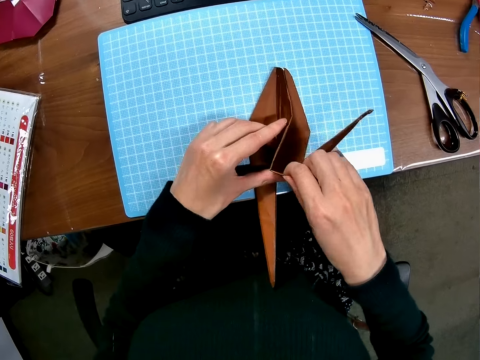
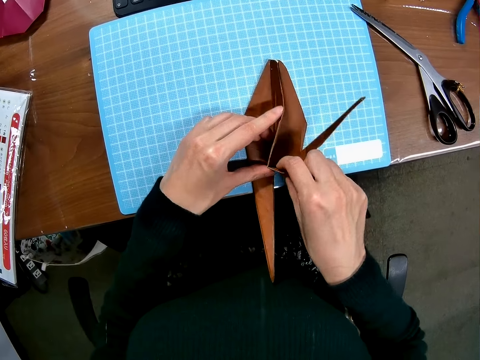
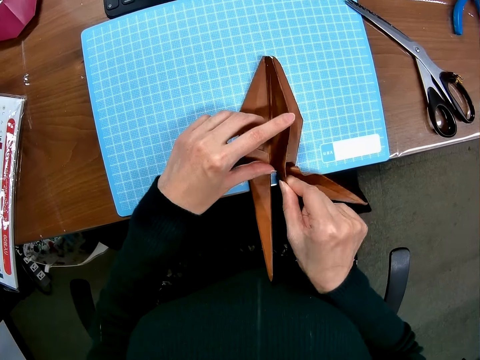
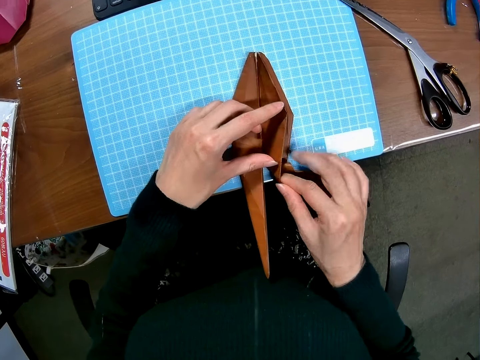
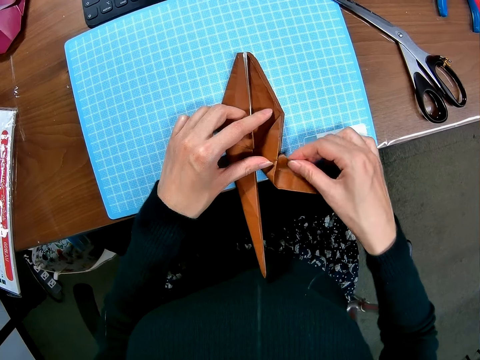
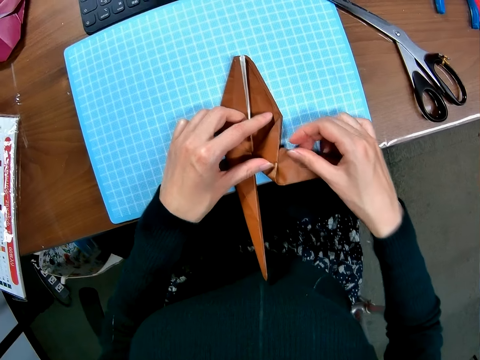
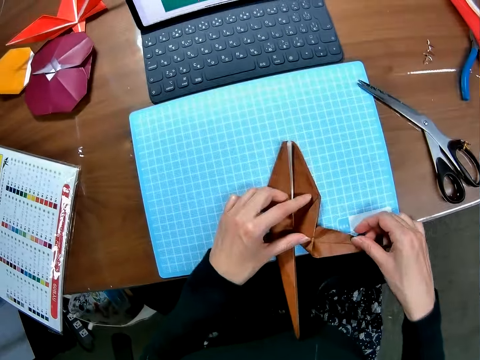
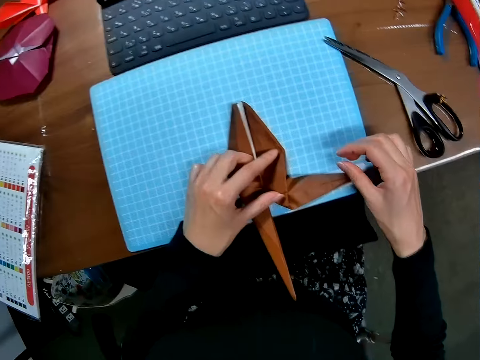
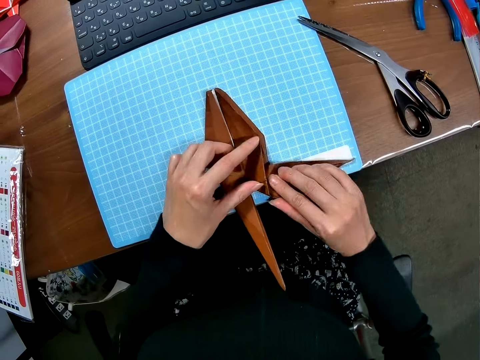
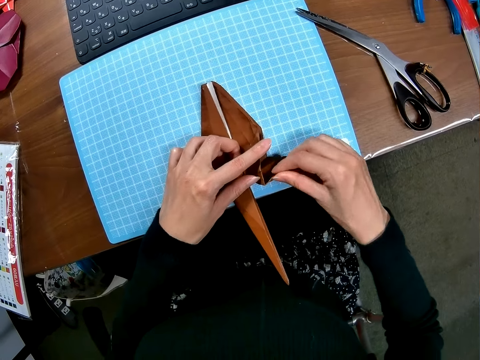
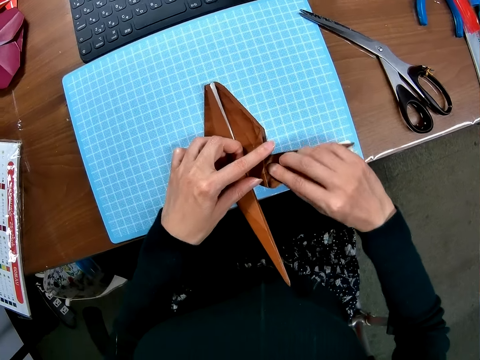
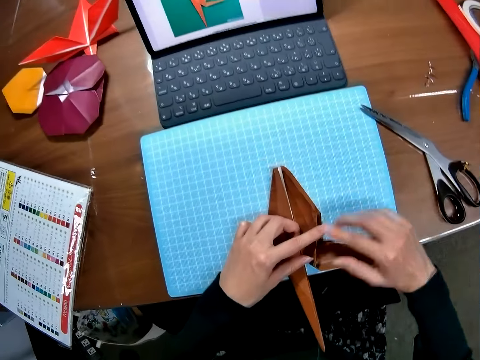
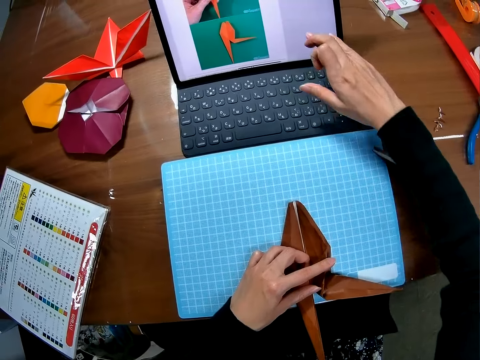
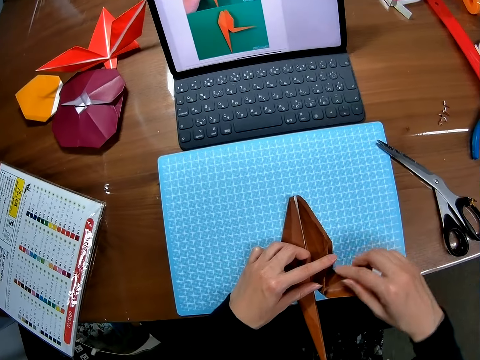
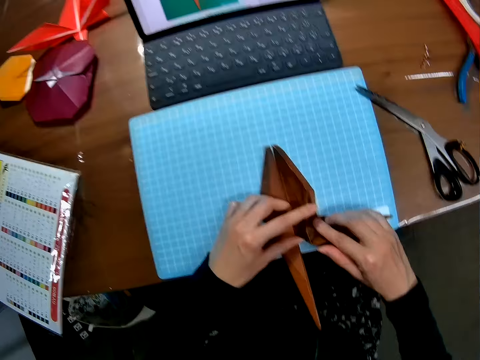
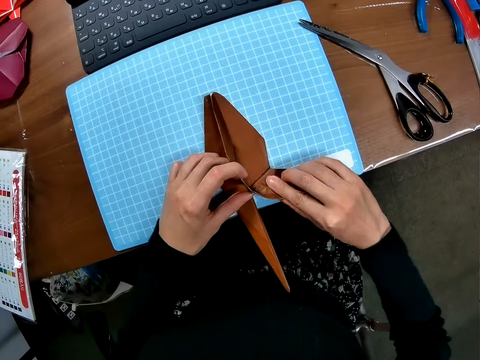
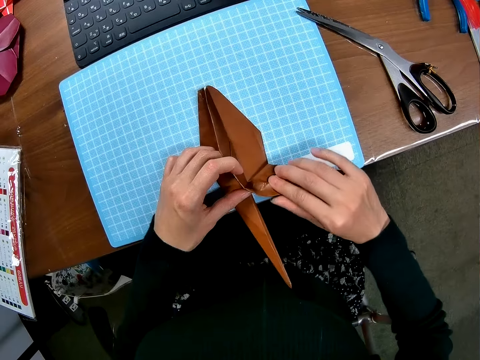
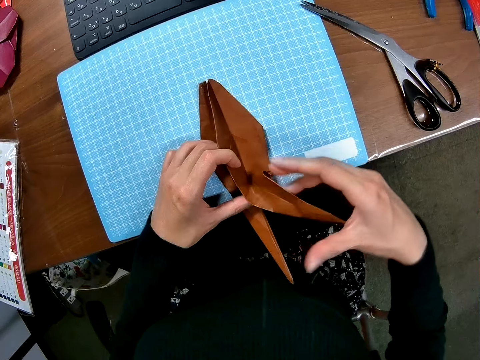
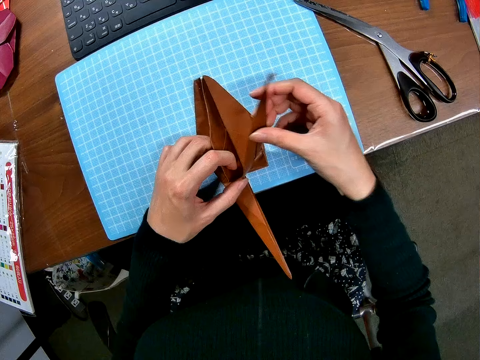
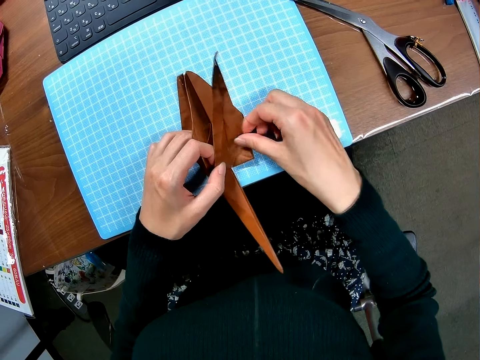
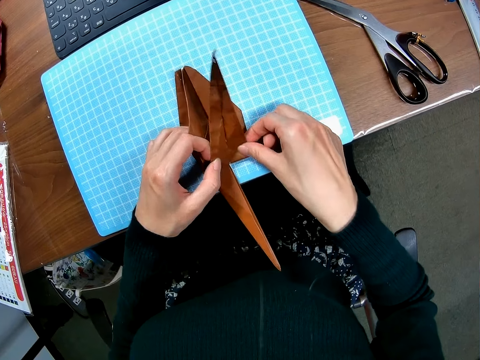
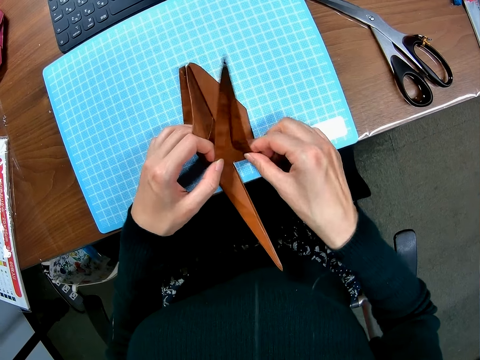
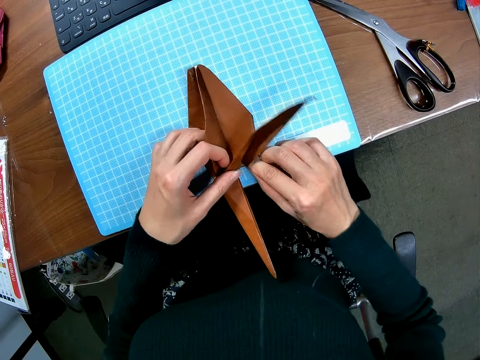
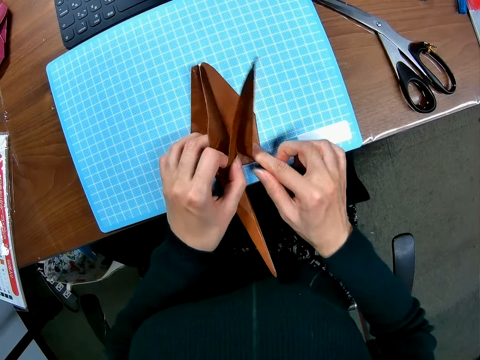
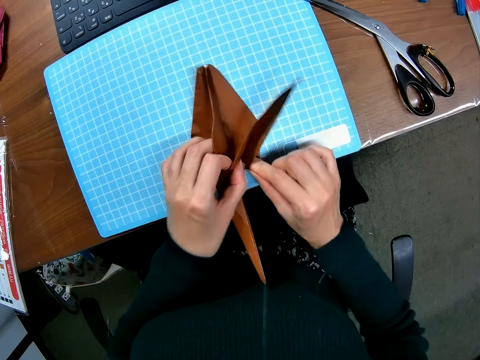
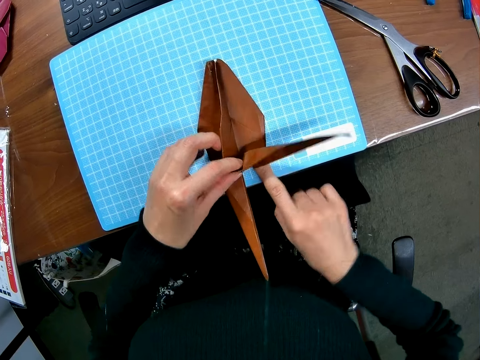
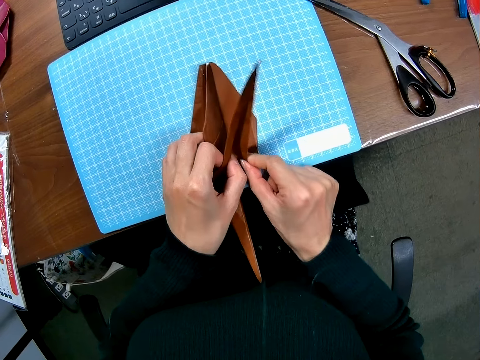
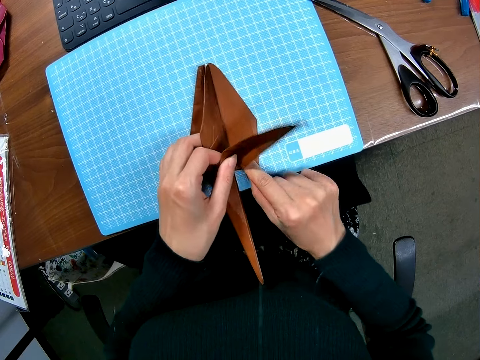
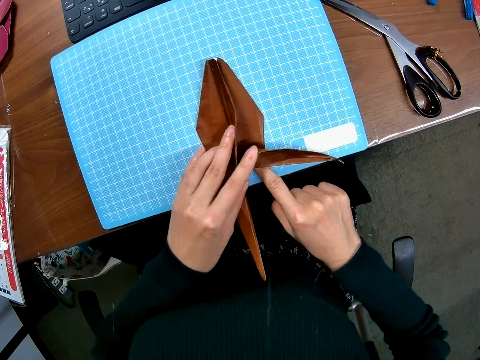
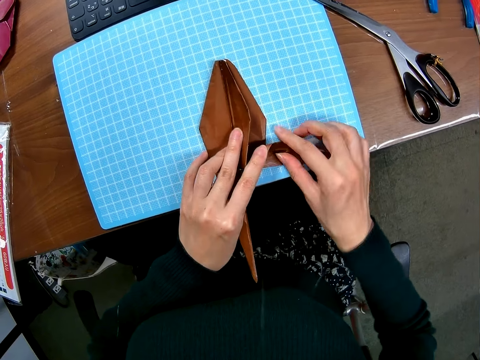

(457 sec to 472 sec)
The camera wearer folds the paper. She touches the screen of the laptop with her right hand. She folds the piece of paper on the cutting sheet with both hands.

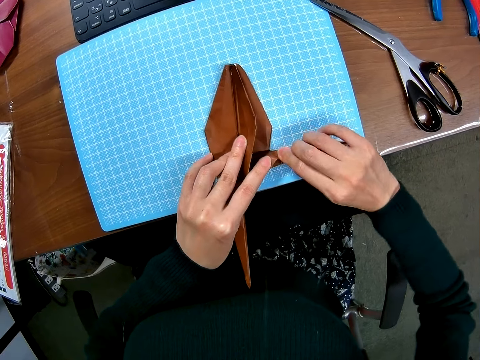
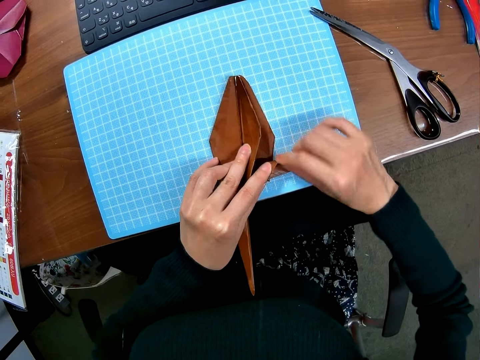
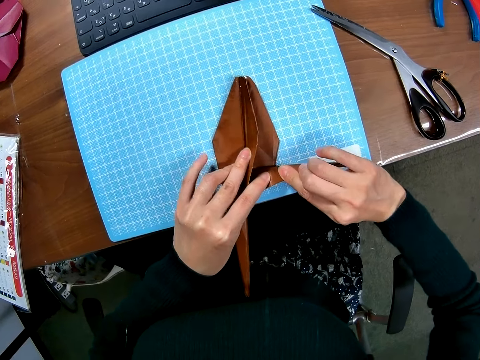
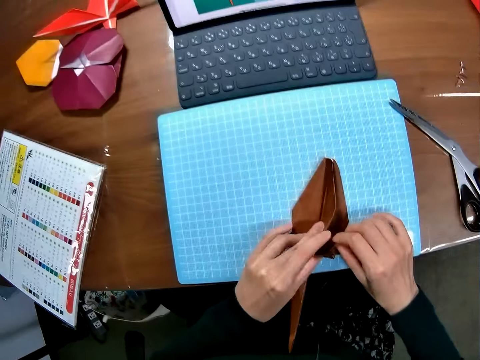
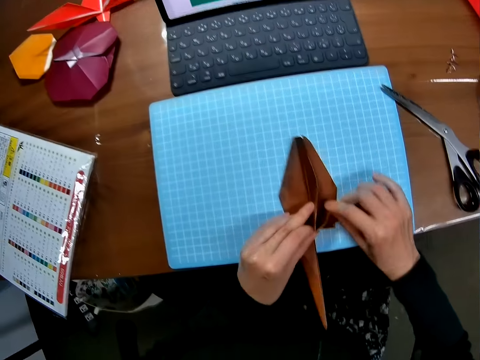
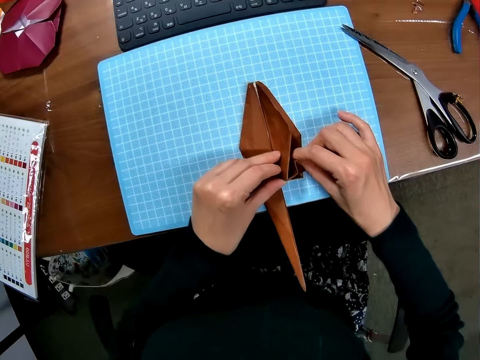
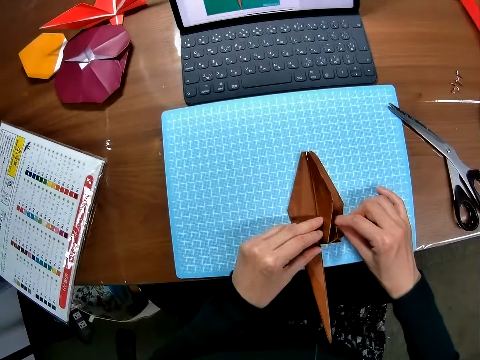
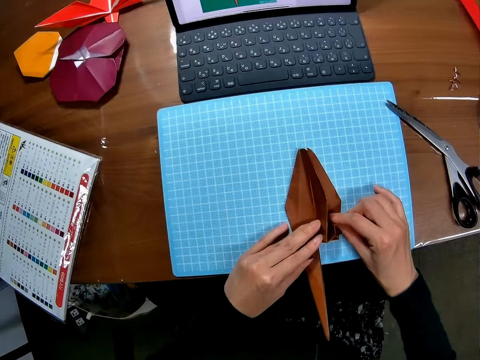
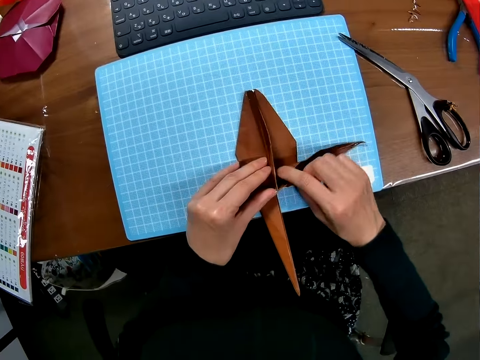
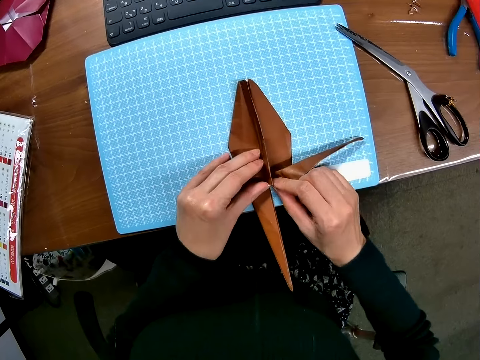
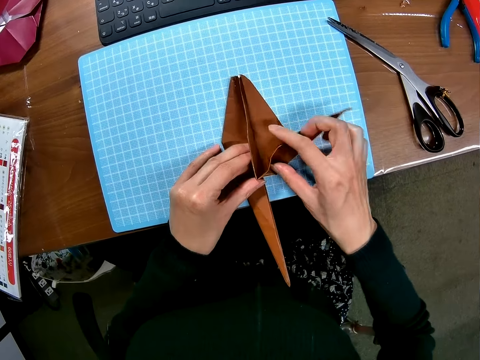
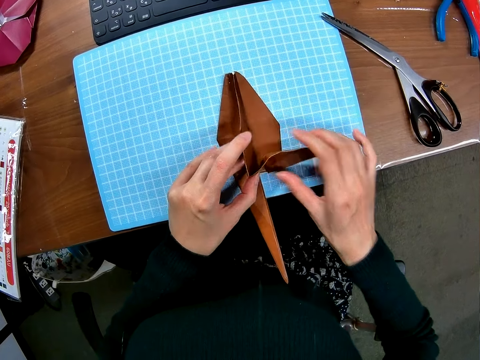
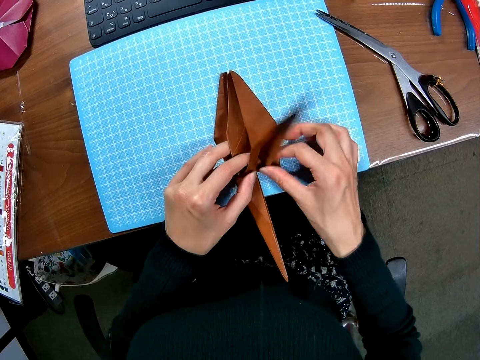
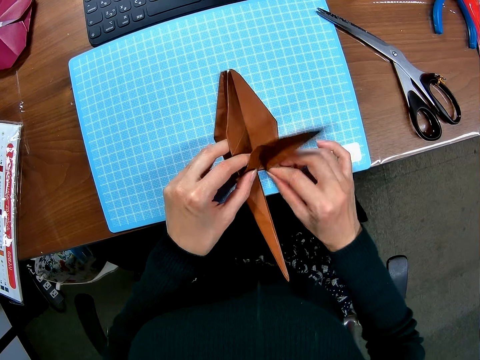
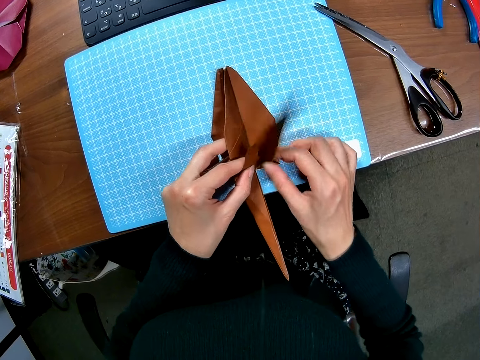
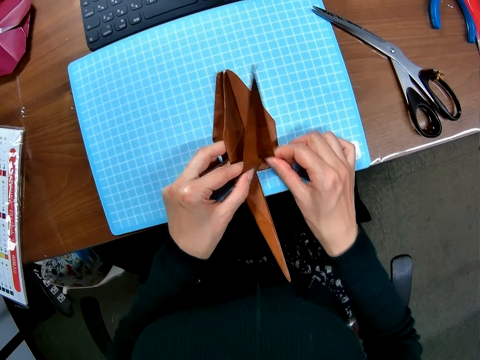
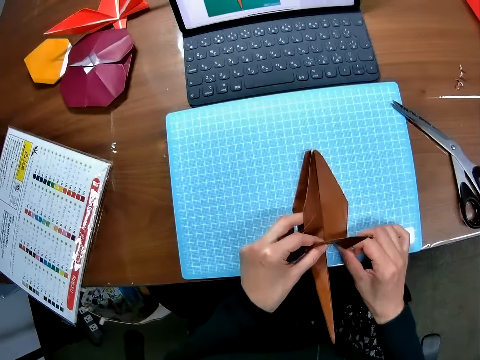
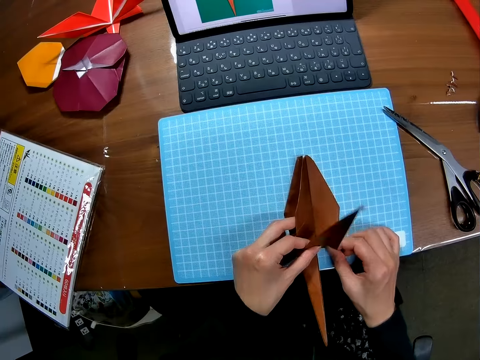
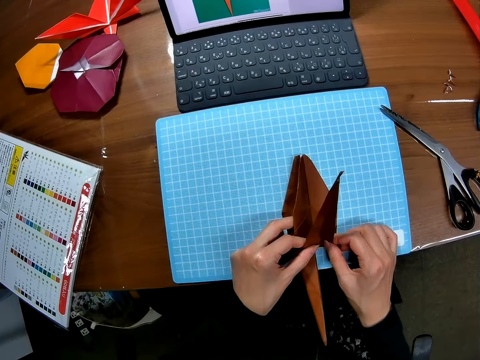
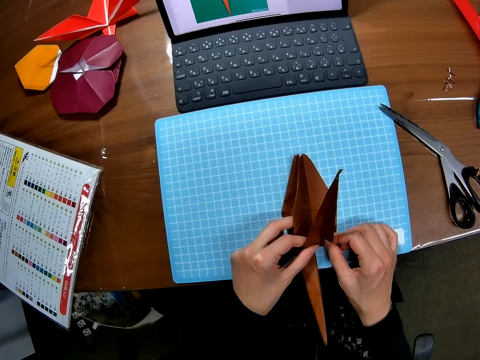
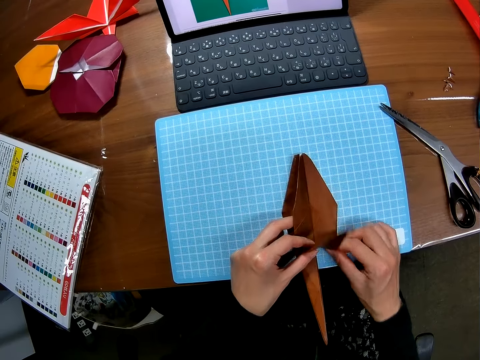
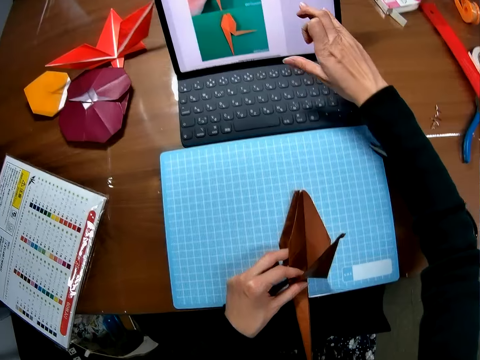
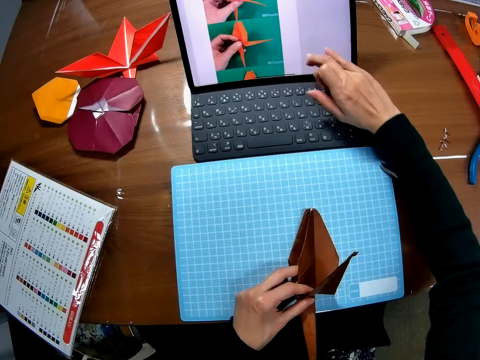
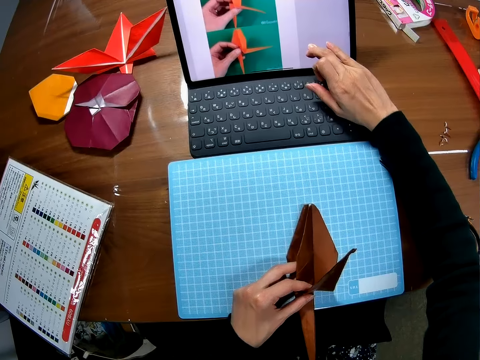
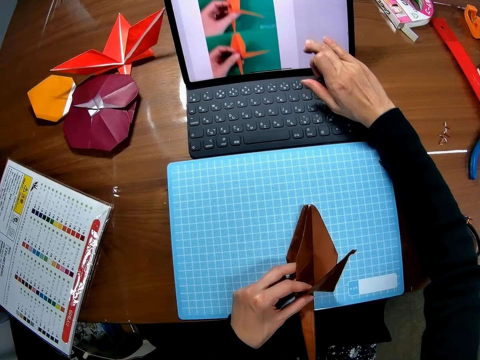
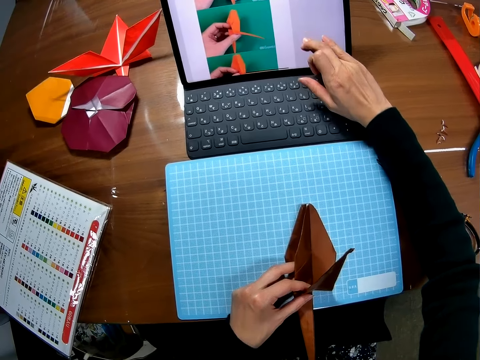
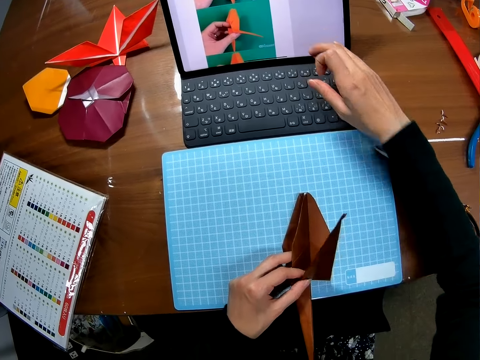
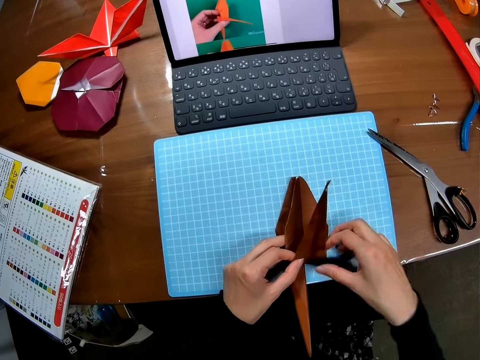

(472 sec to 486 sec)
The camera wearer operates the laptop with her finger on the screen.
